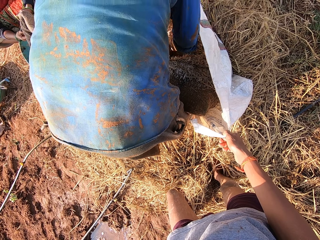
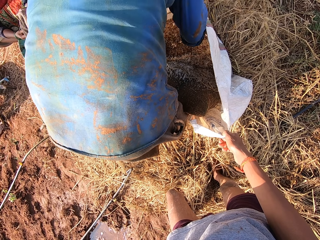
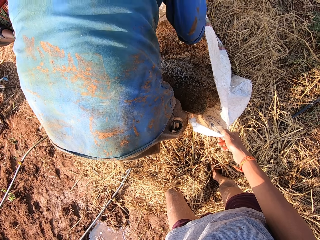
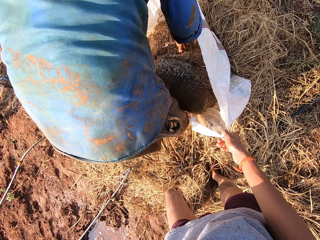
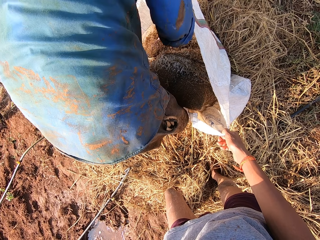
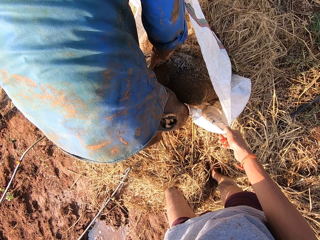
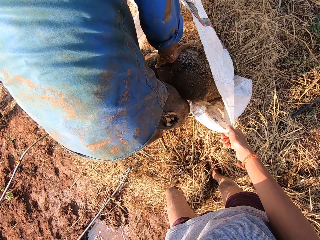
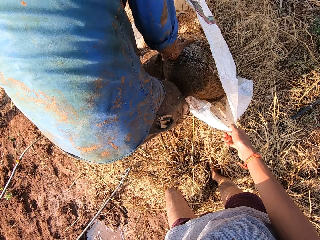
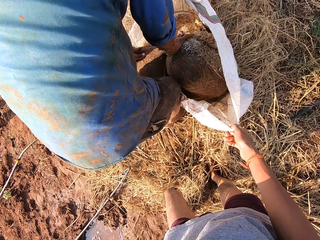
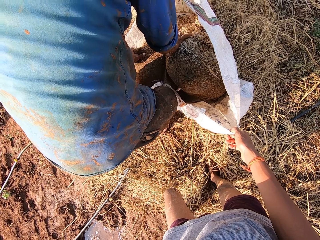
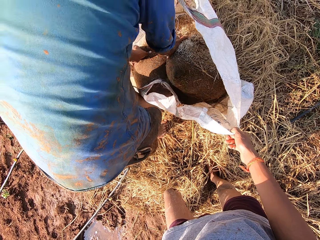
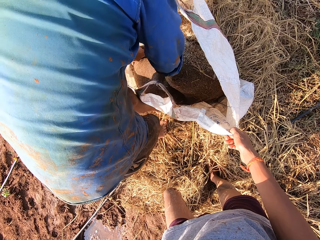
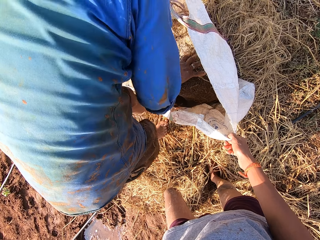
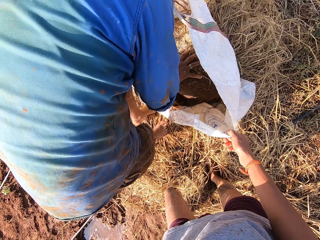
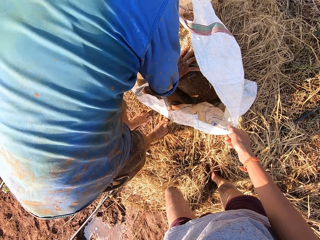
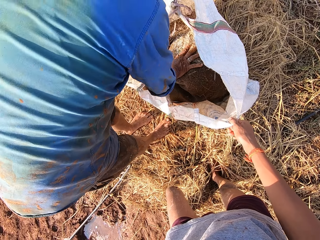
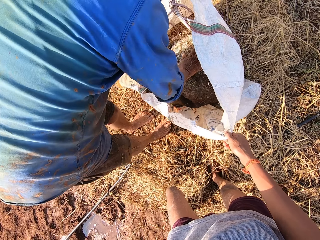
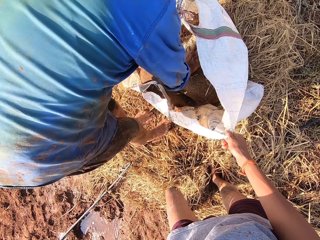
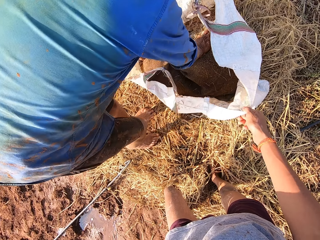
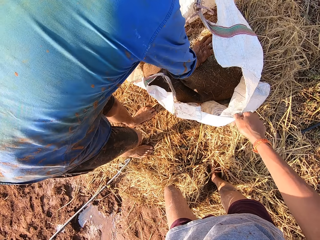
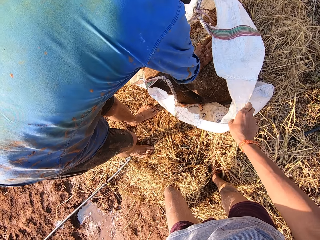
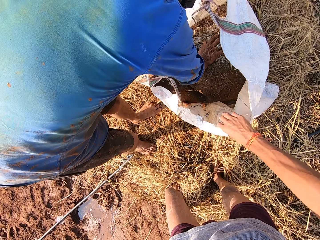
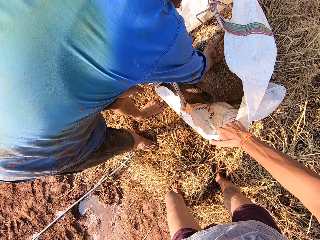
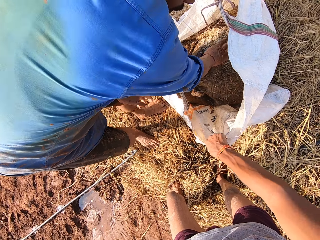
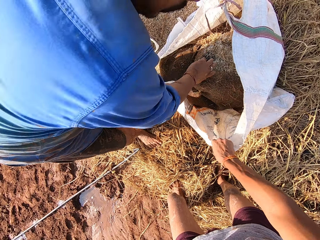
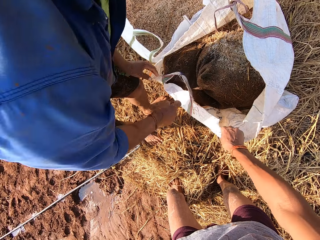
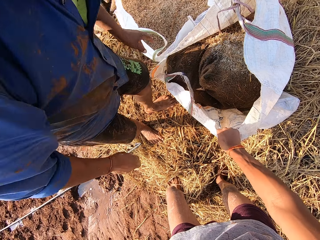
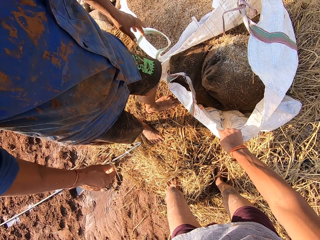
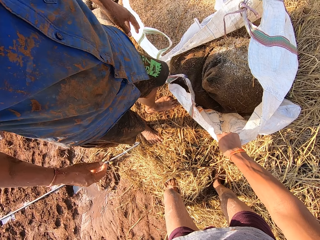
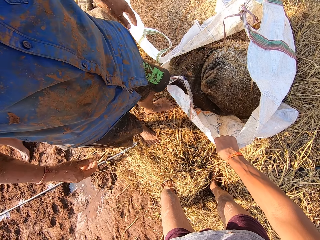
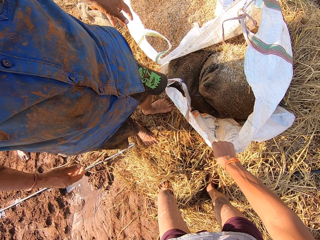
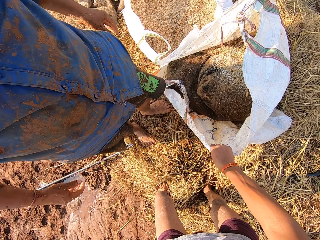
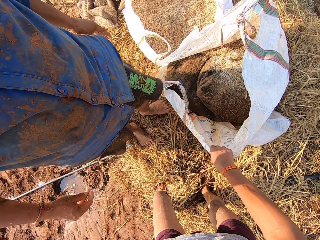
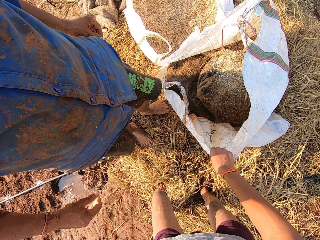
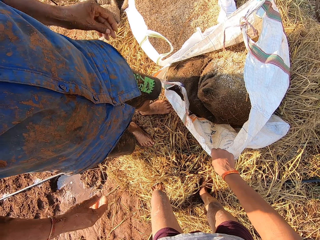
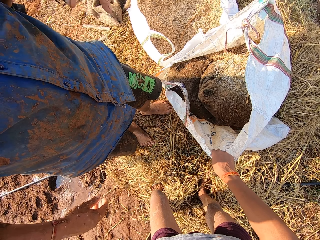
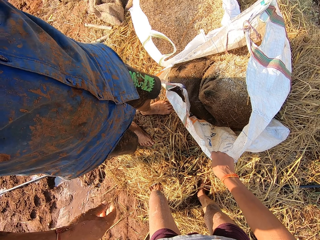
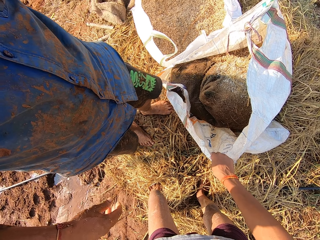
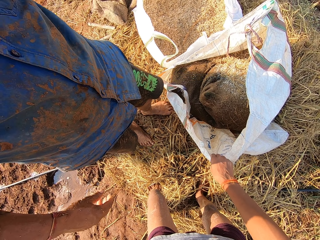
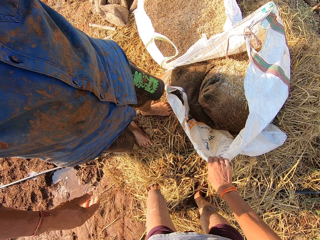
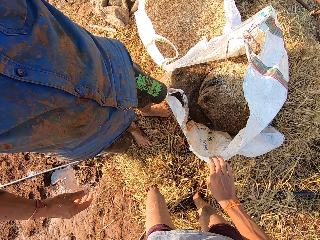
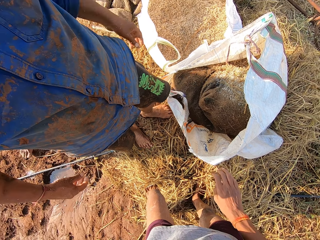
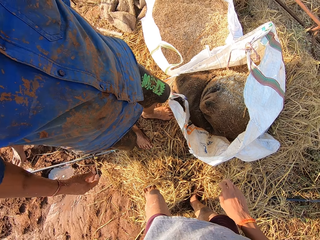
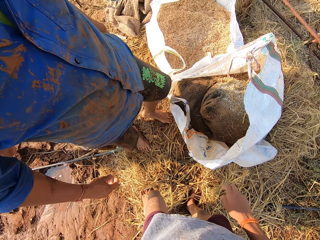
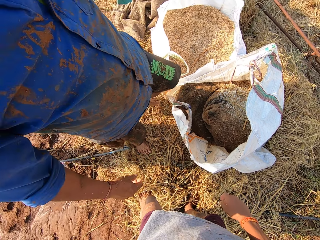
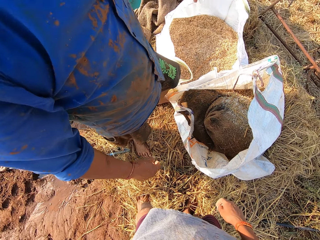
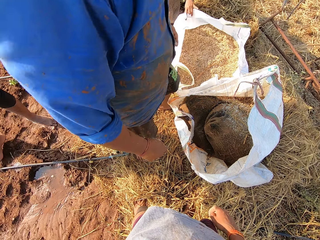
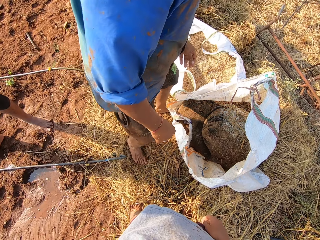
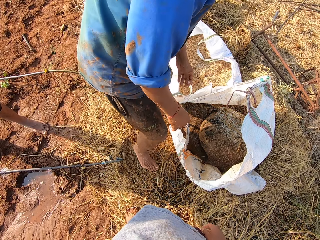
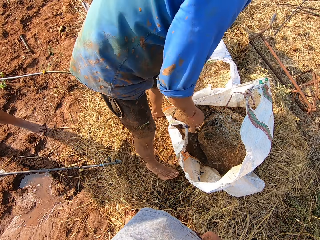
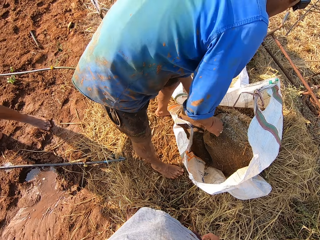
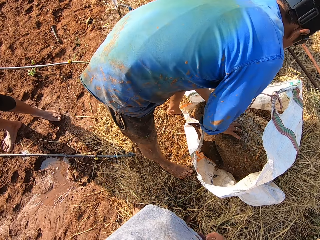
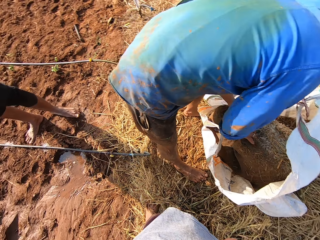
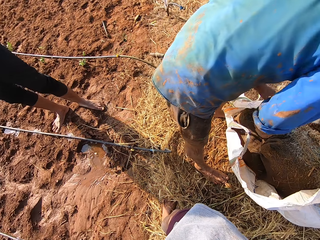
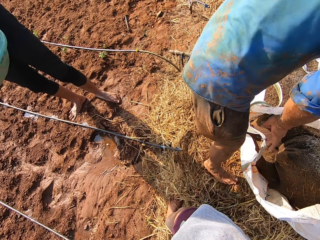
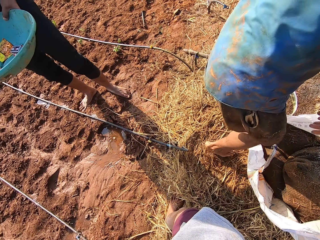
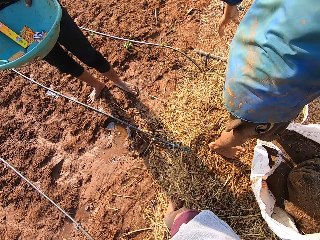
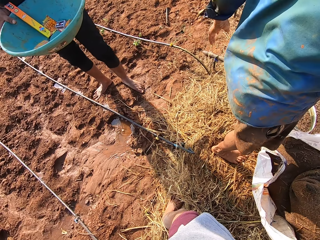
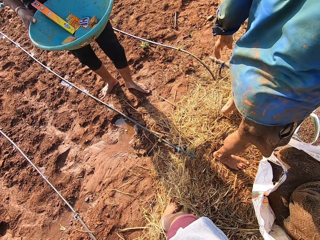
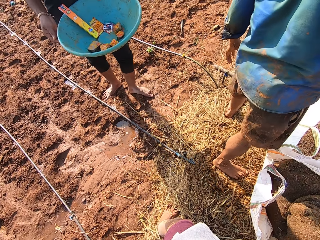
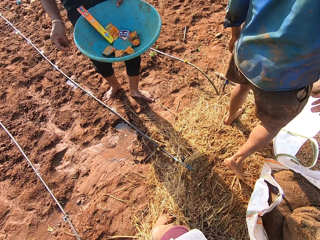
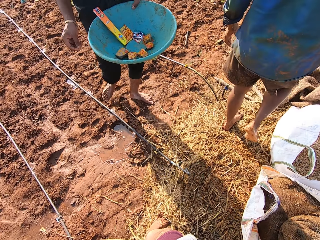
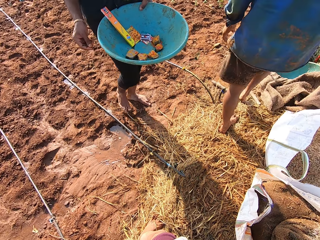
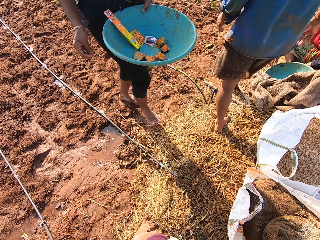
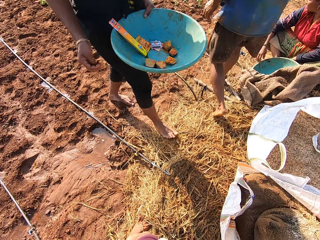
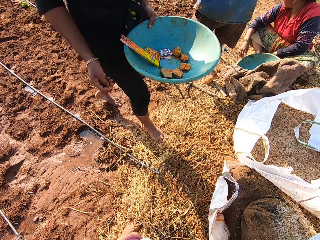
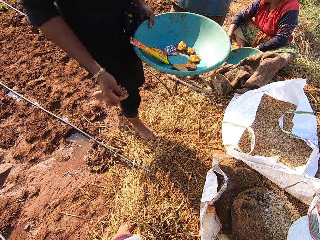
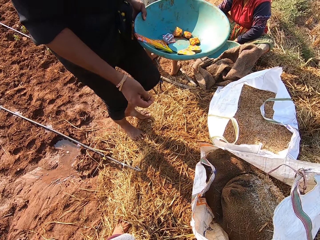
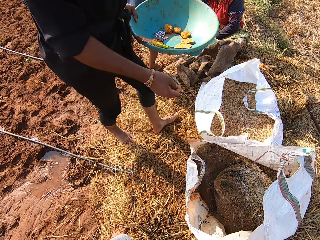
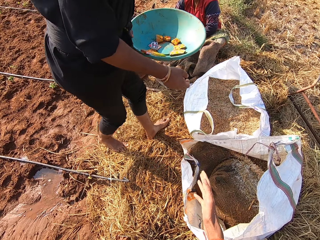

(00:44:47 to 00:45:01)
The man holds the bag of feed with both hands. He presses the bag of feed in the sack with both hands. He holds the bag of feed with his right hand. He holds the bag of feed with both hands. Another man holds the green bowl with both hands. He holds the green bowl with his left hand.

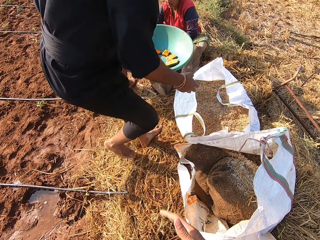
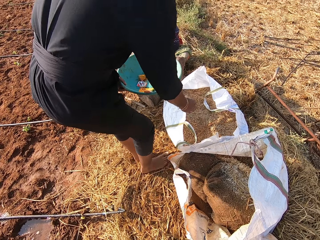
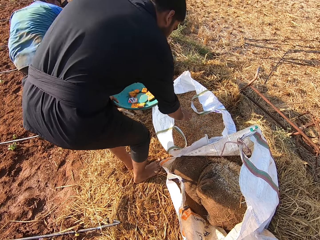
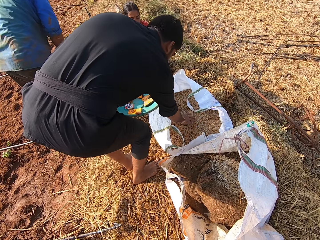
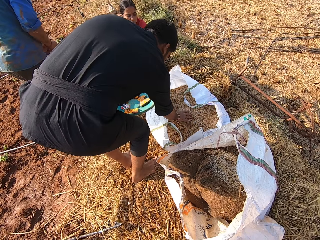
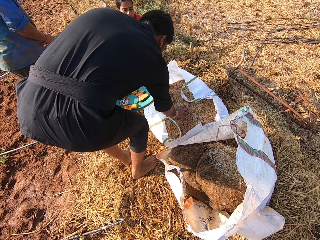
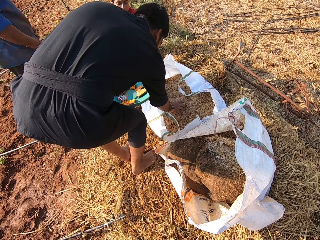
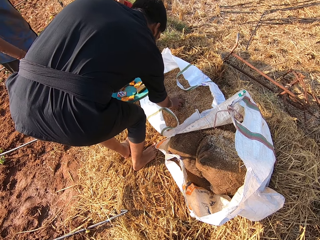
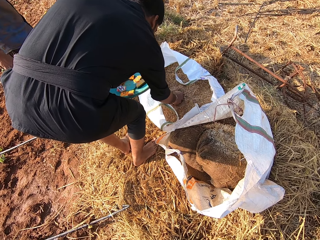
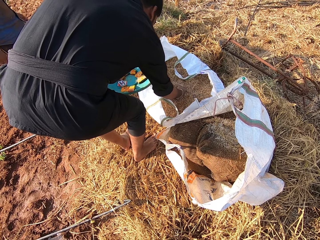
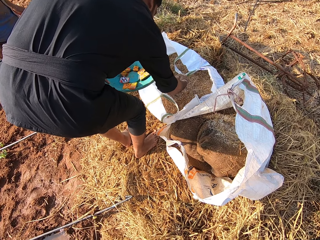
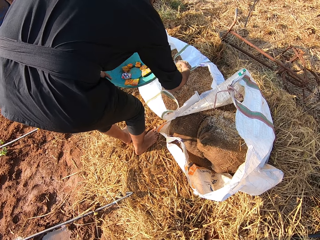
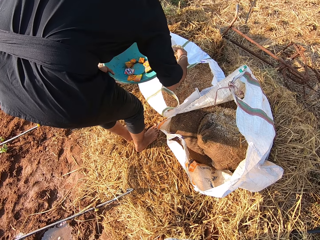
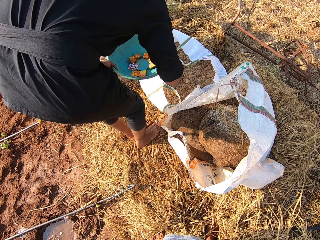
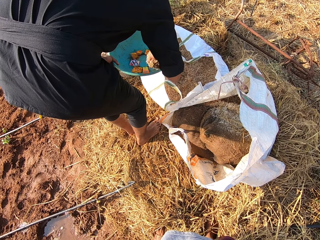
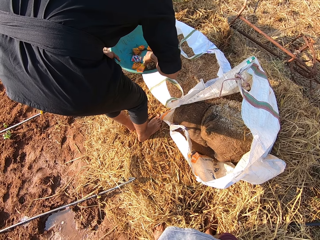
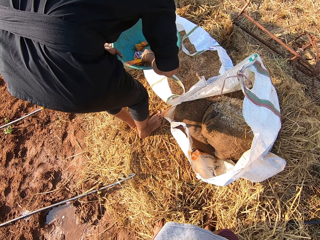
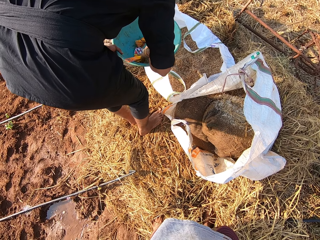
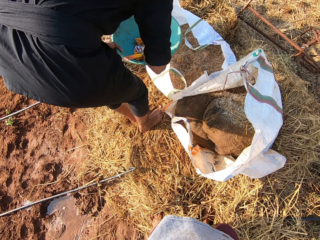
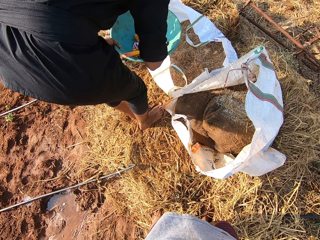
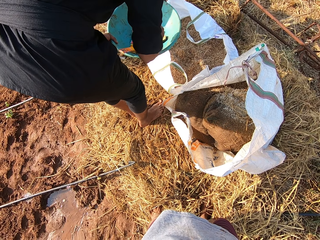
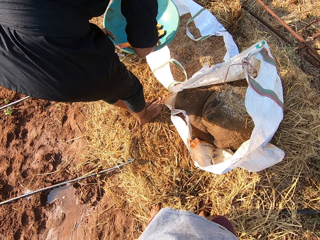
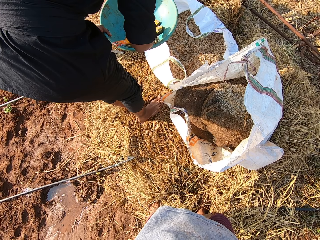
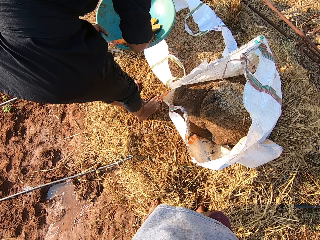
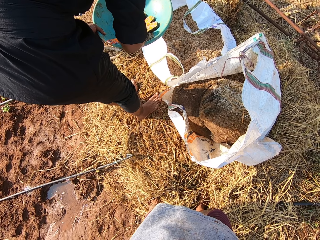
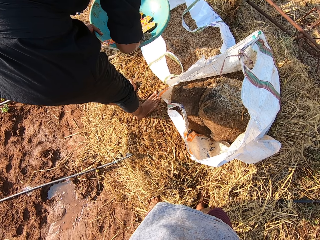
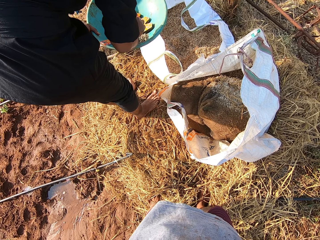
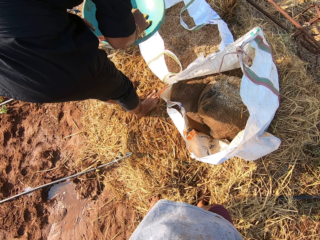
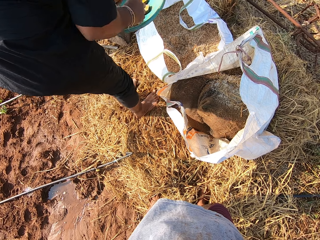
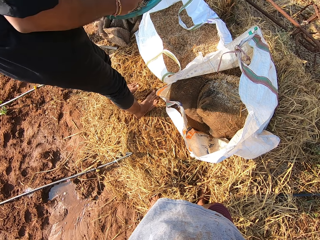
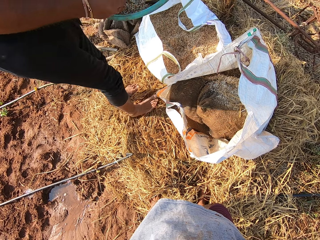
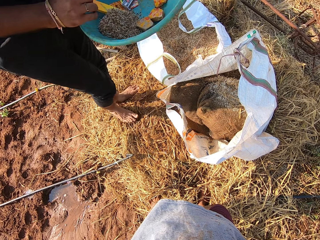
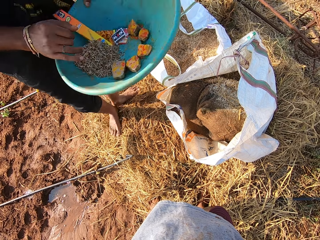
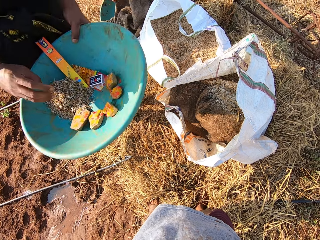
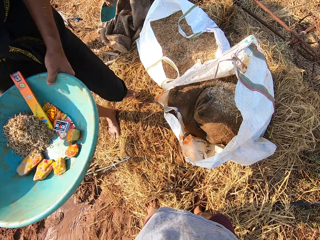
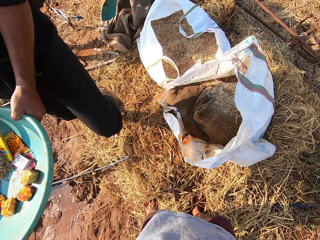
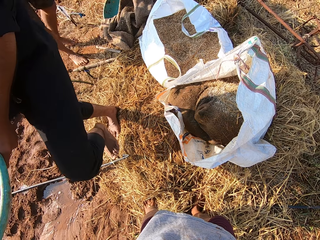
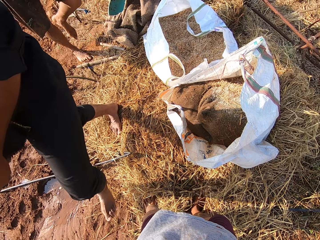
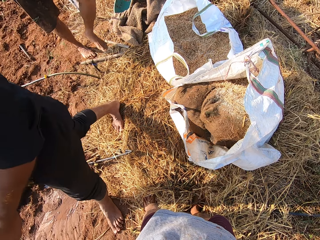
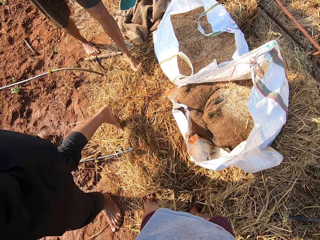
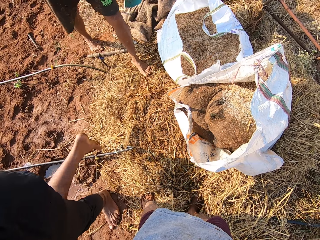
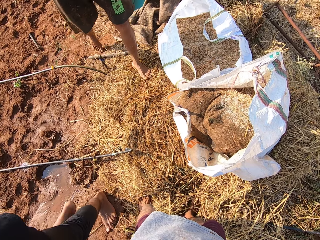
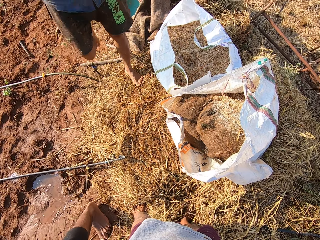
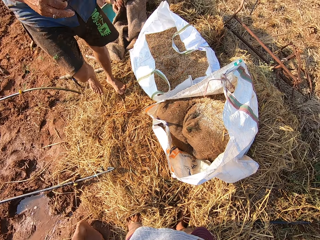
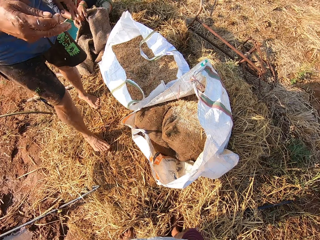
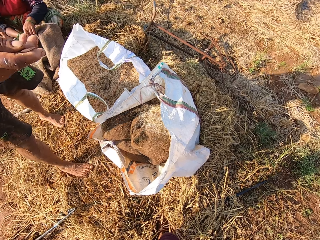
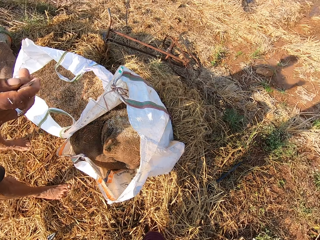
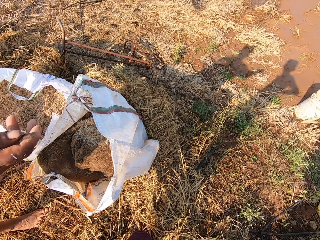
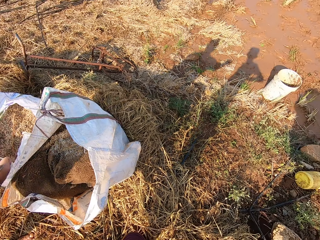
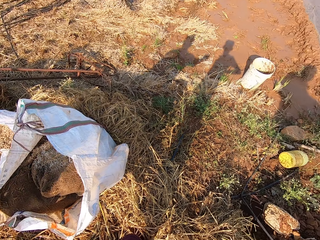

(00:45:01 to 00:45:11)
The camera wearer talks. The man packs feed from a sack on the ground with his right hand. He pours the feed in the bowl with his right hand.
